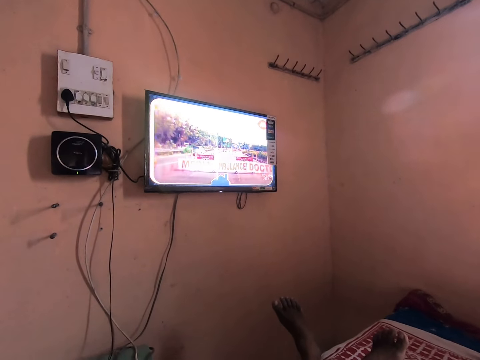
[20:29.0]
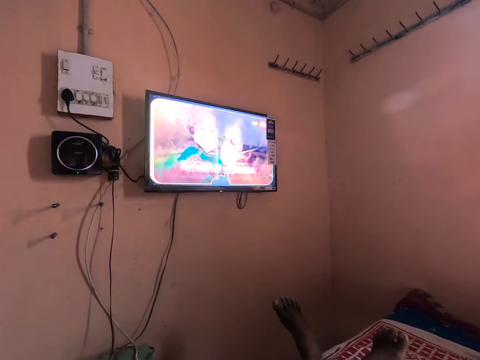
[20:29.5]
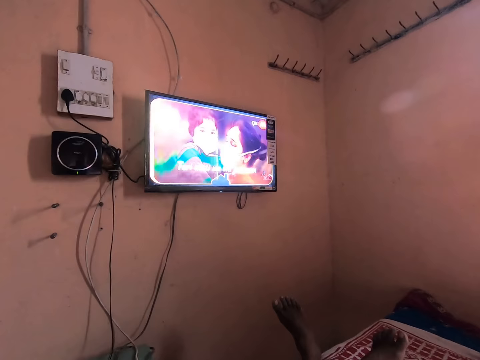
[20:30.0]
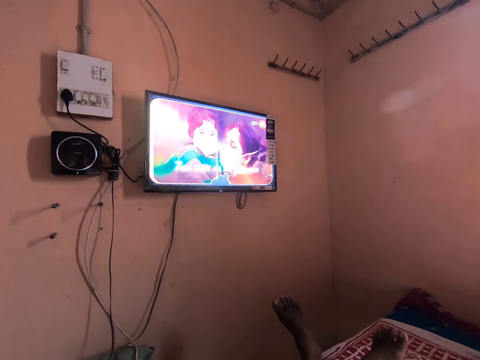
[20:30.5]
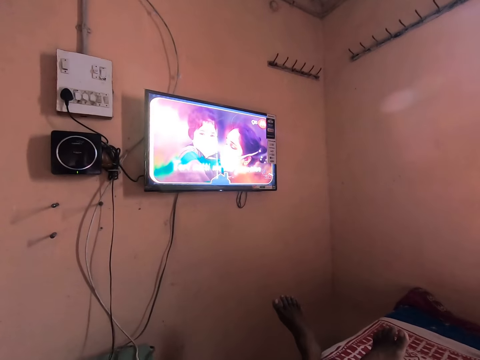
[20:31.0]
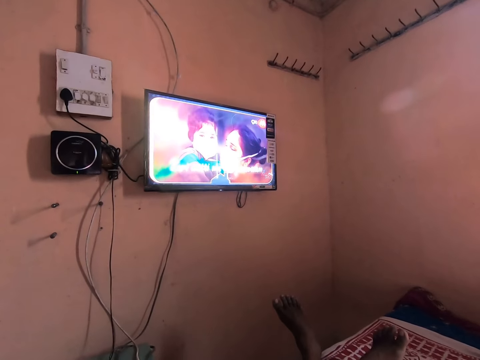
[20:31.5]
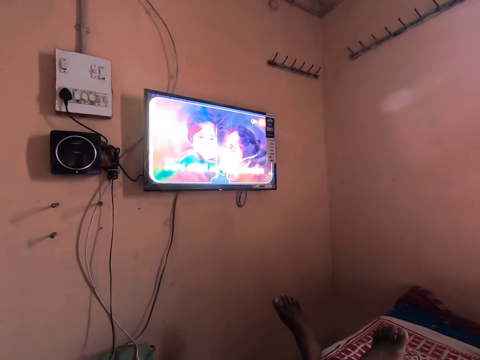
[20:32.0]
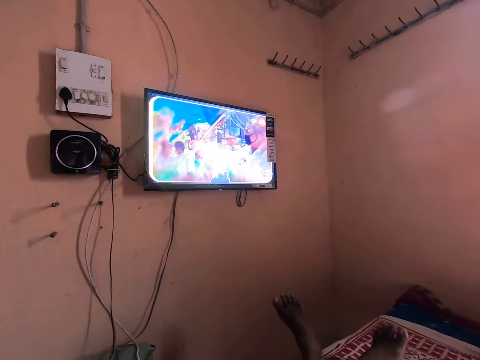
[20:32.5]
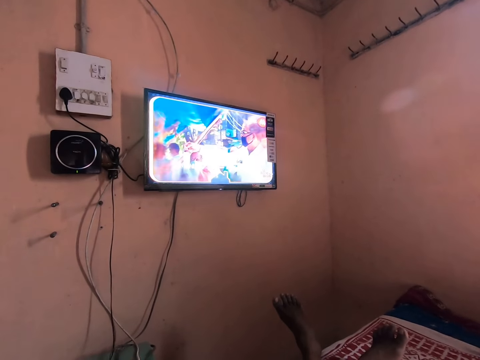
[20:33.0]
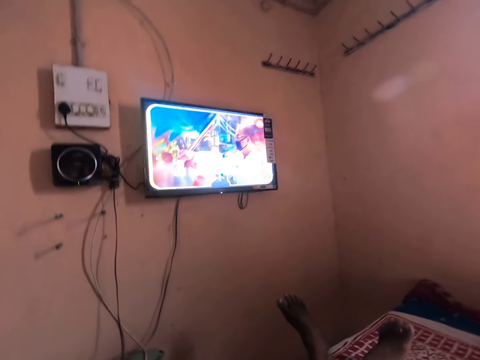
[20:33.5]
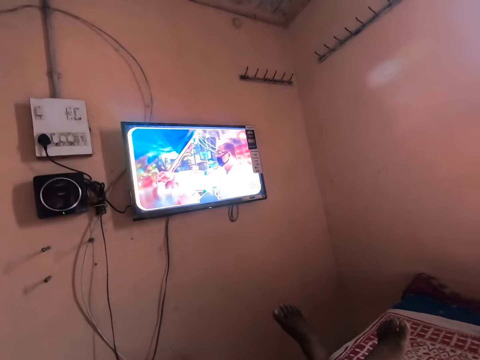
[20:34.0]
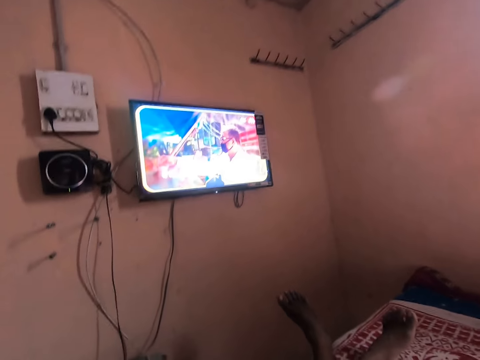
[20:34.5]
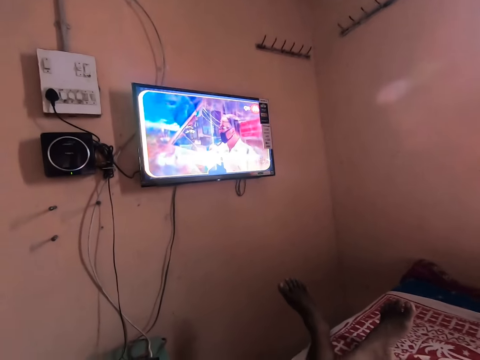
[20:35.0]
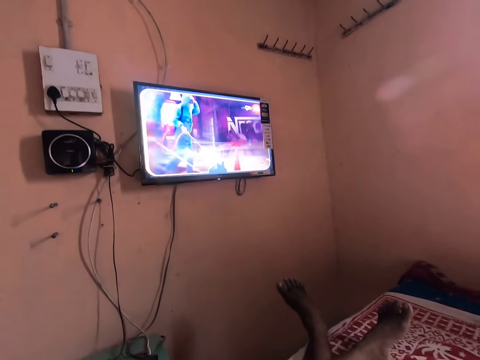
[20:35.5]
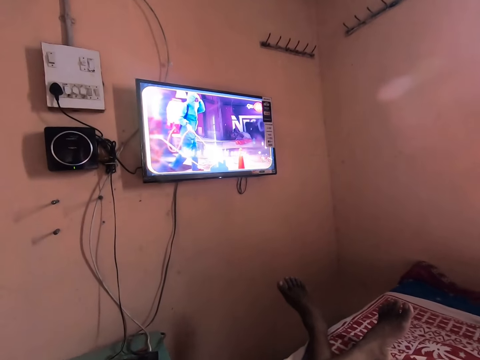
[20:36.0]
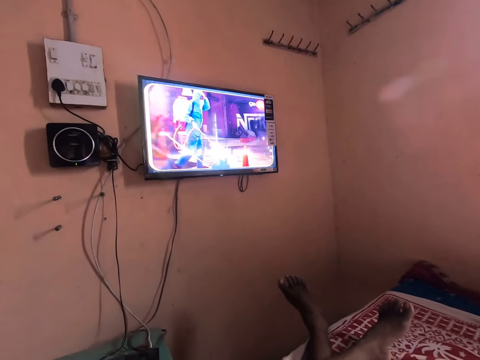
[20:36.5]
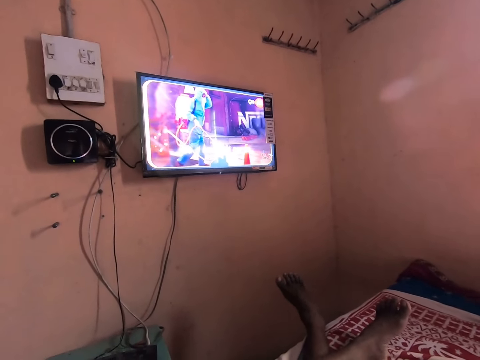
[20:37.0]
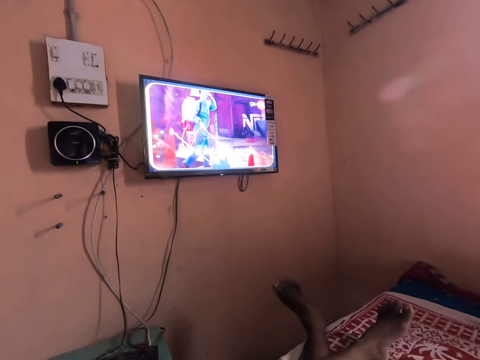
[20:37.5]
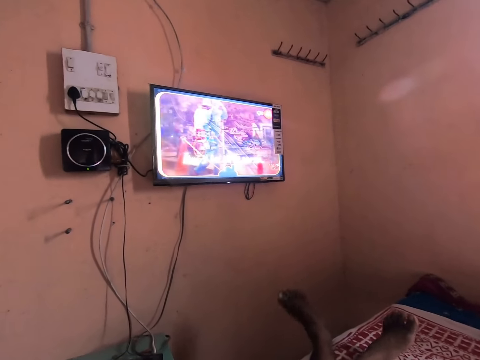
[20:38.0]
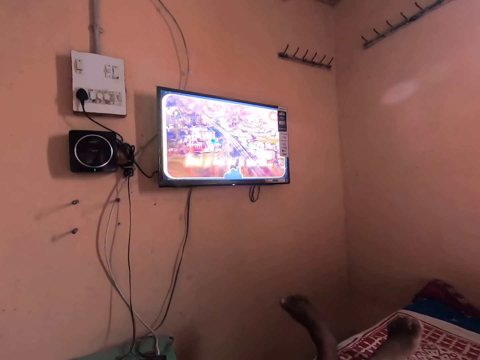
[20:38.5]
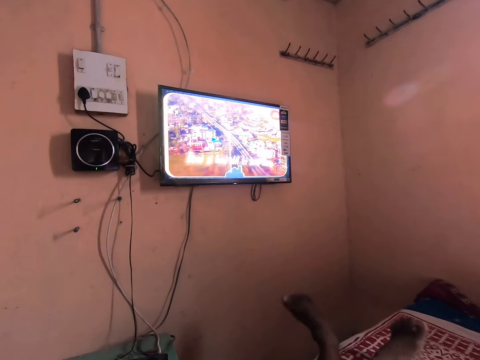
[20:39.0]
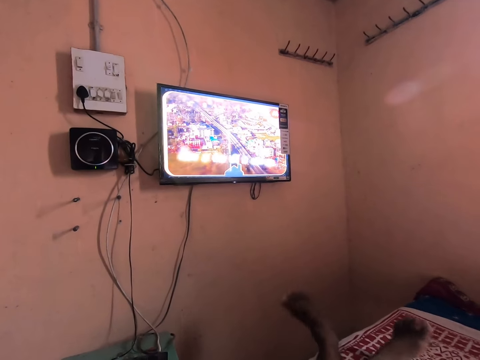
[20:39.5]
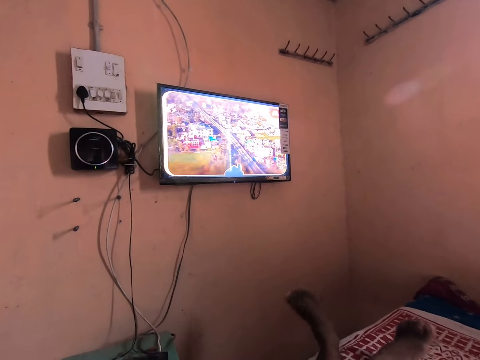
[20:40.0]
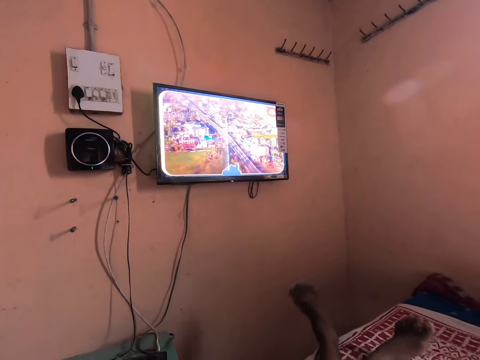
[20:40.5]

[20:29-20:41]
The camera wearer swings his legs.

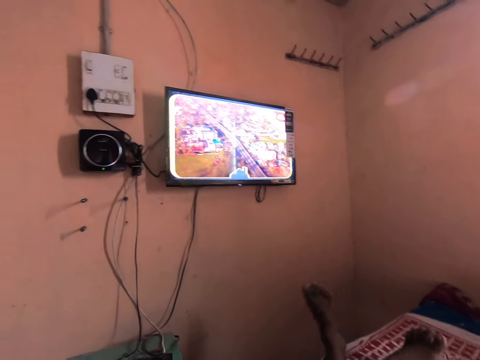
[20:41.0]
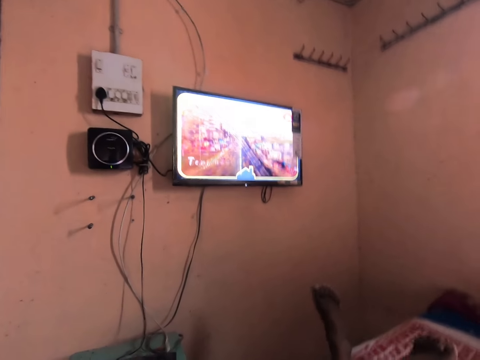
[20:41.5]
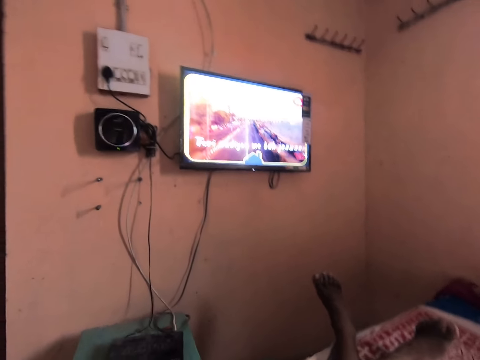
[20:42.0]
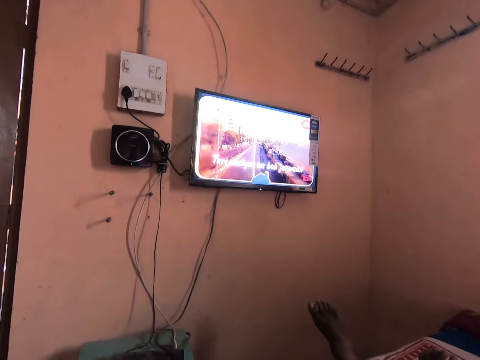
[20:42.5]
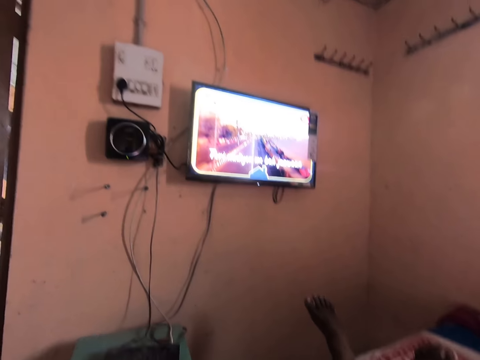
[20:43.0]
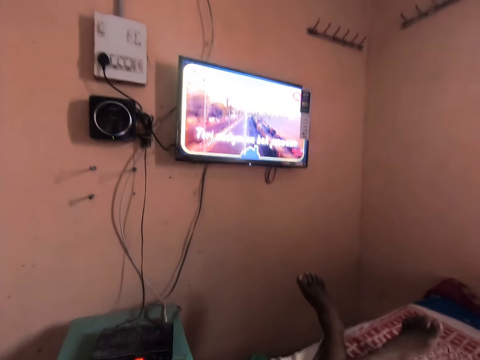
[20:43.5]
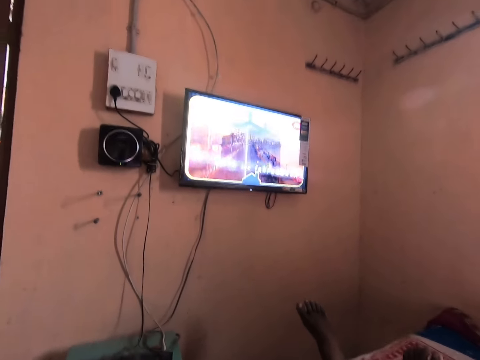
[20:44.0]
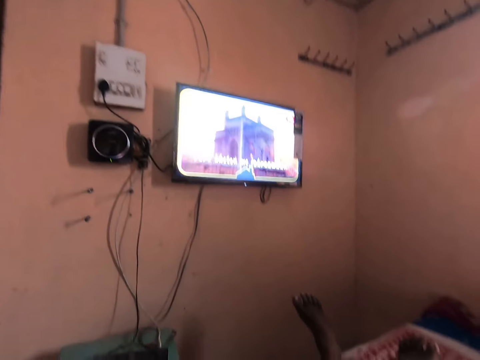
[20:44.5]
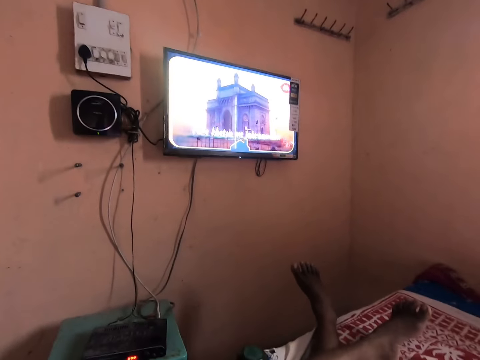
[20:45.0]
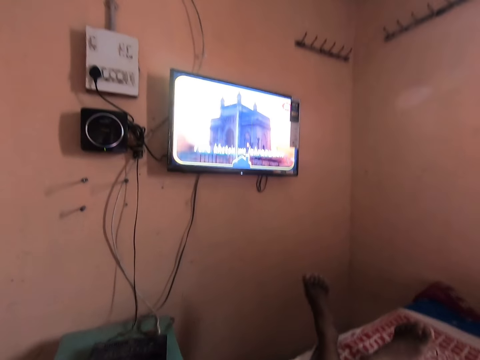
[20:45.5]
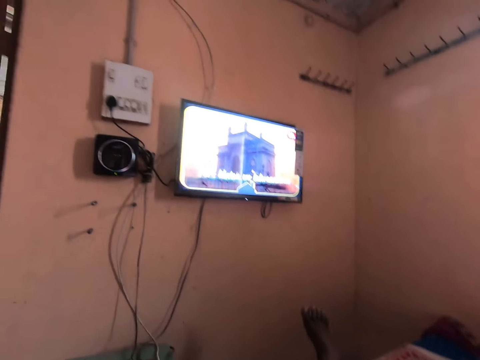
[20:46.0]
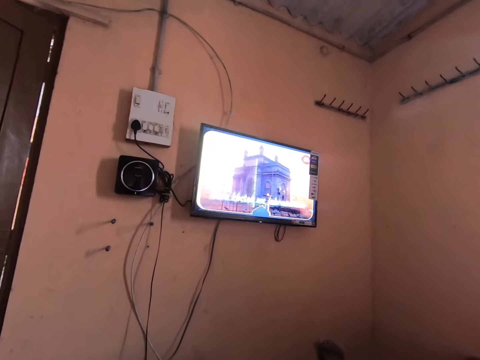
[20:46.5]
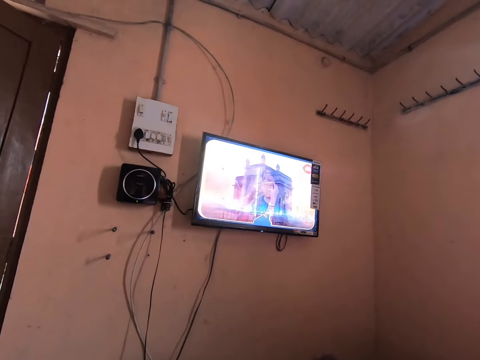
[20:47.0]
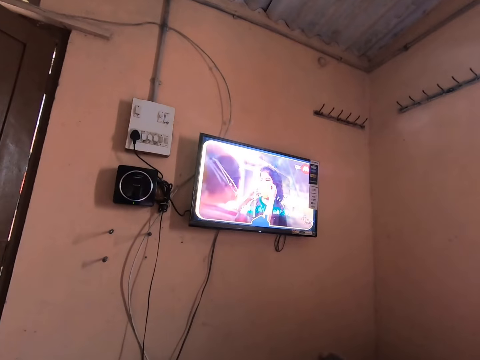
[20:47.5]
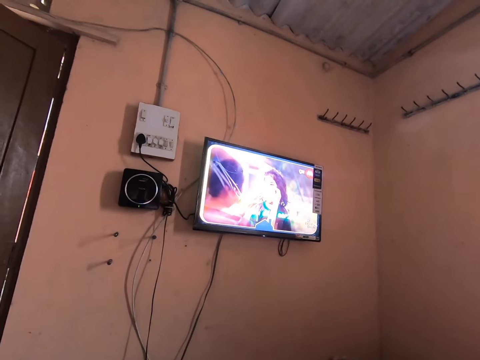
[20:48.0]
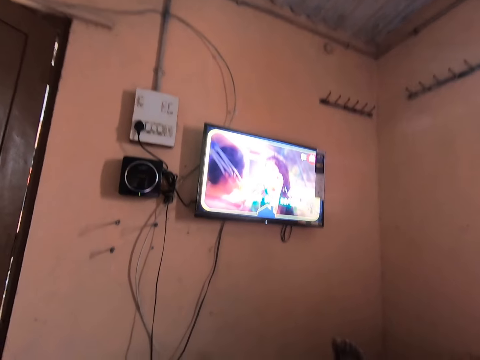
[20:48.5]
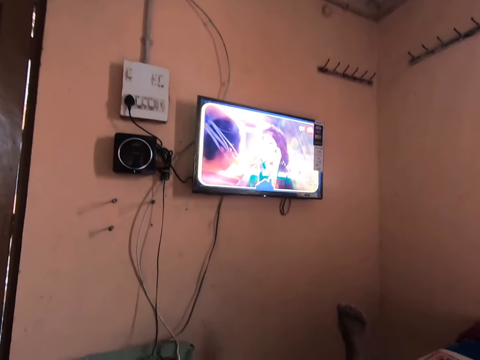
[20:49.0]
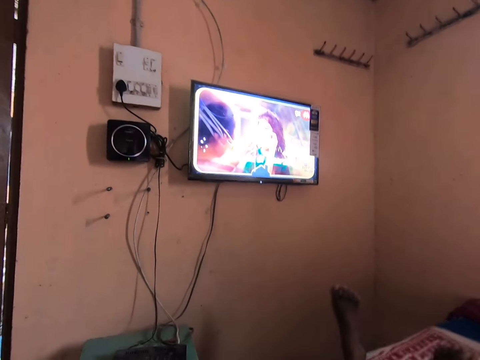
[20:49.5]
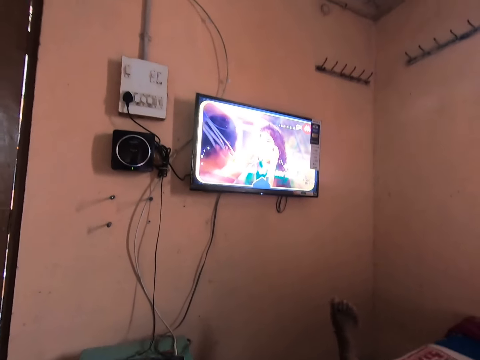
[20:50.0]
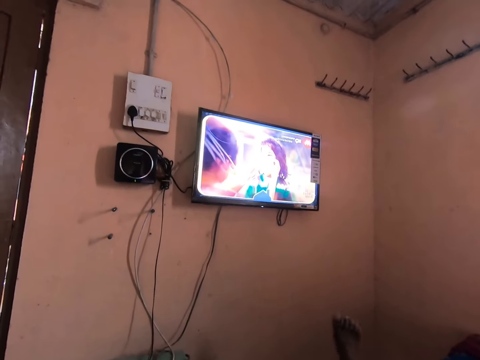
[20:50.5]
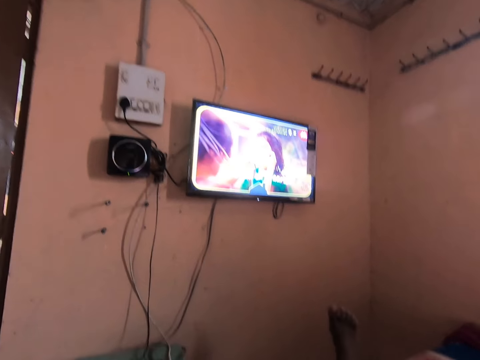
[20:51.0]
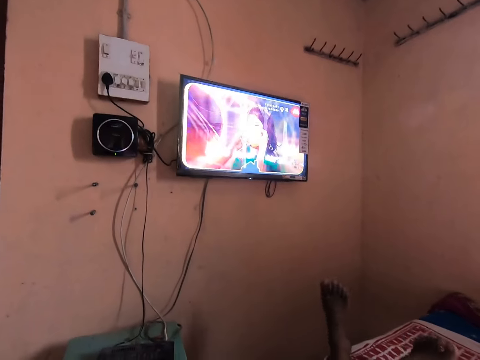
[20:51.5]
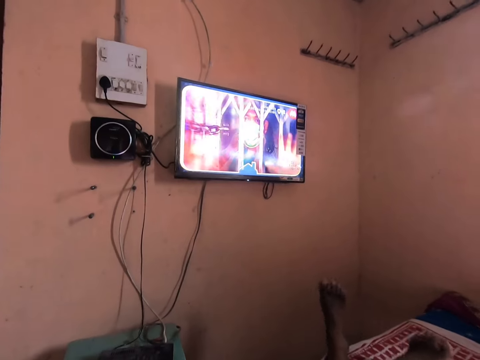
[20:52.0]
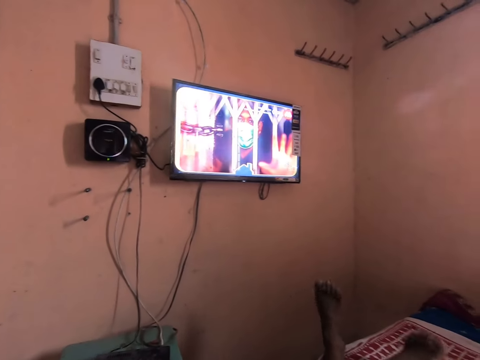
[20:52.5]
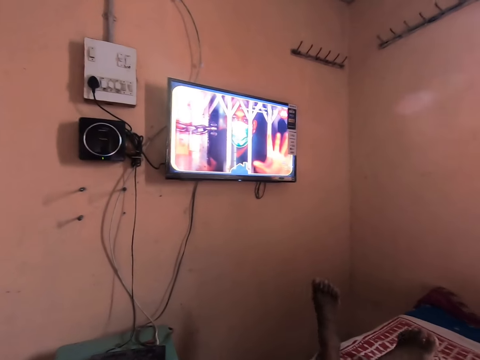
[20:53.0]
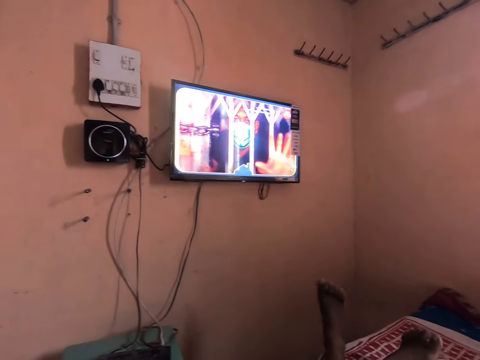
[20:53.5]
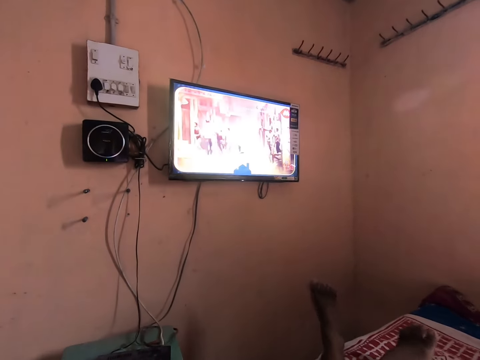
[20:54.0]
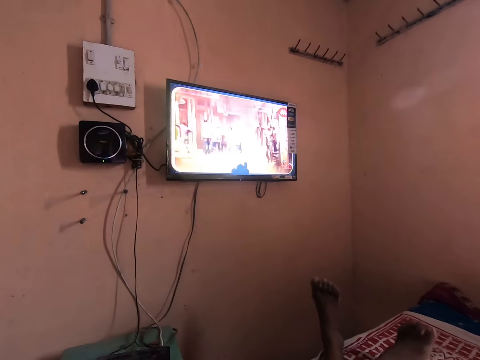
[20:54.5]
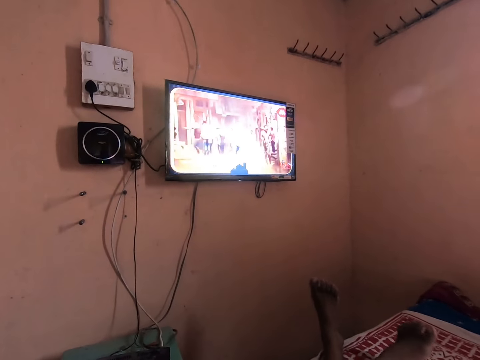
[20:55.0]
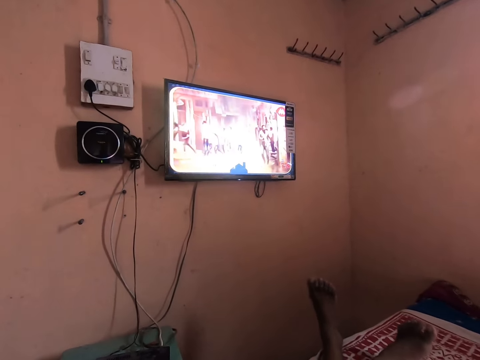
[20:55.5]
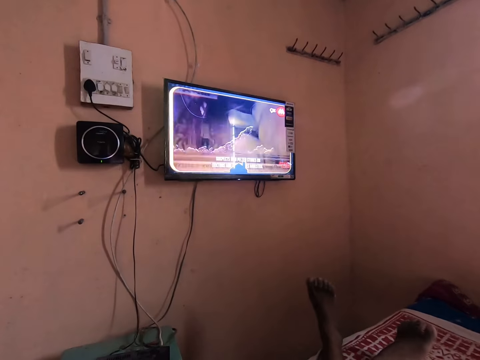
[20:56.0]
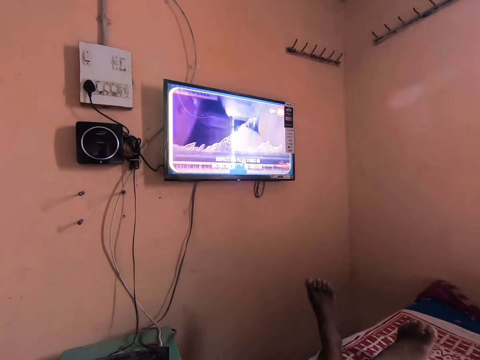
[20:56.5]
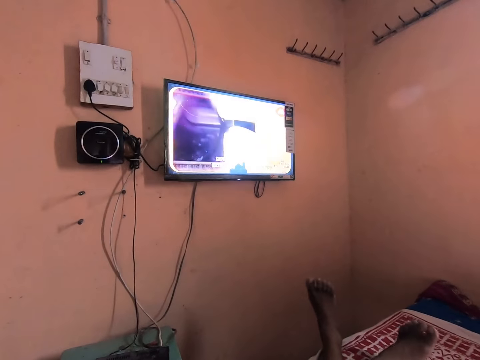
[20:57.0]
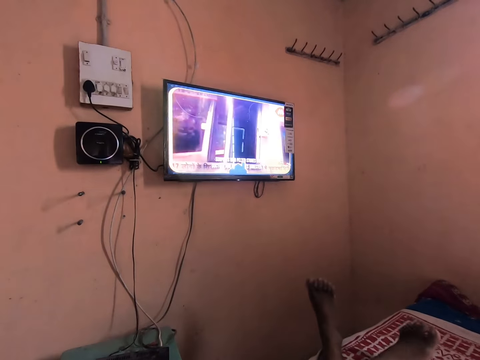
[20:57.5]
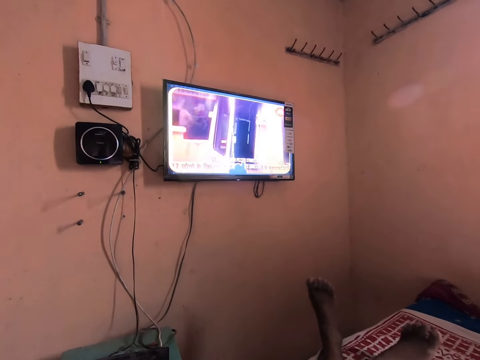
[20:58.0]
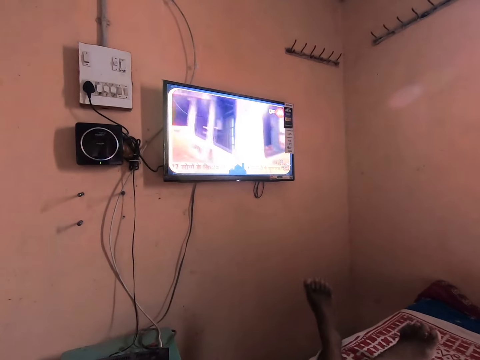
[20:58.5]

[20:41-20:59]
The camera wearer stops for a while. He swings his legs.
